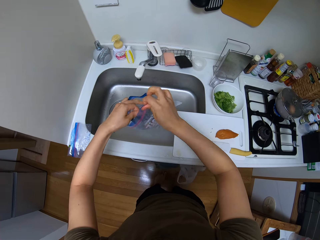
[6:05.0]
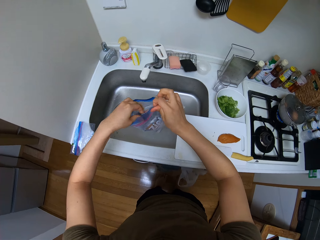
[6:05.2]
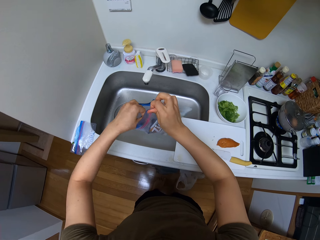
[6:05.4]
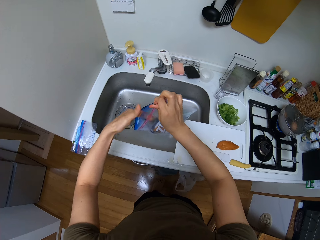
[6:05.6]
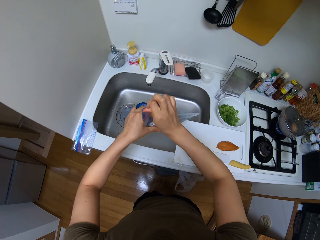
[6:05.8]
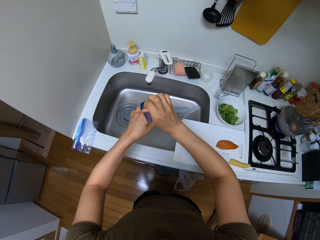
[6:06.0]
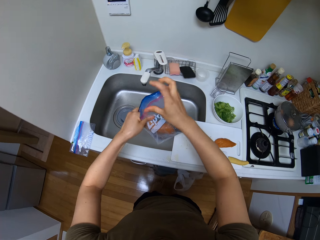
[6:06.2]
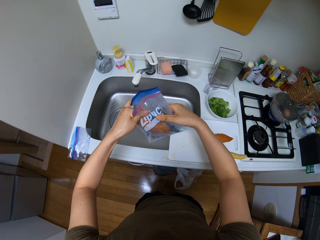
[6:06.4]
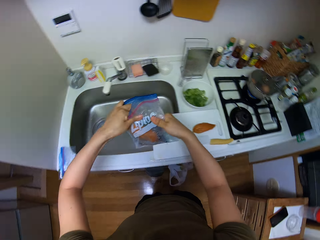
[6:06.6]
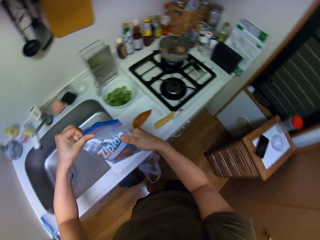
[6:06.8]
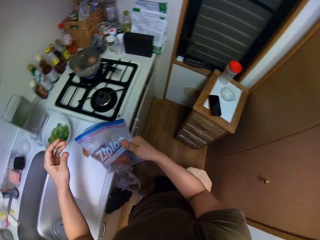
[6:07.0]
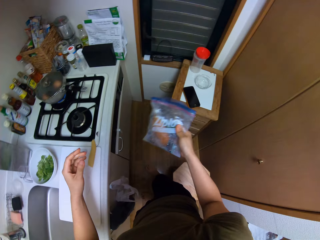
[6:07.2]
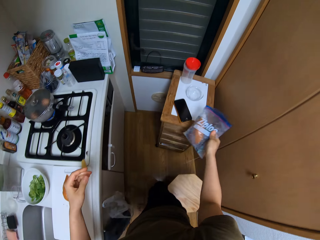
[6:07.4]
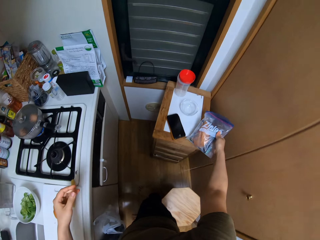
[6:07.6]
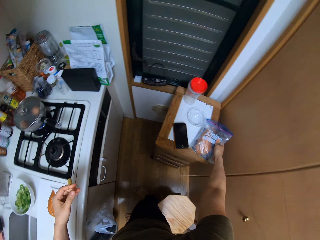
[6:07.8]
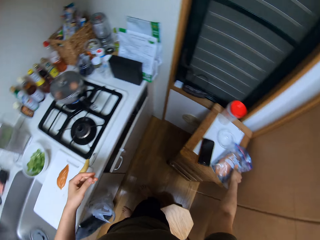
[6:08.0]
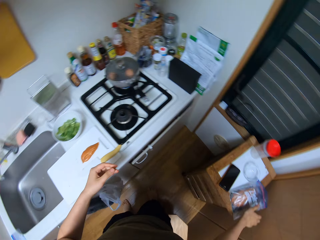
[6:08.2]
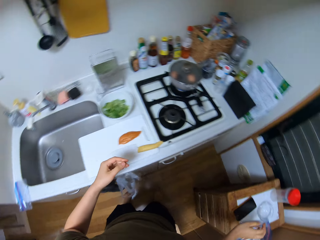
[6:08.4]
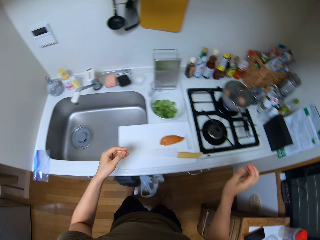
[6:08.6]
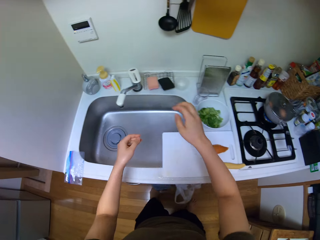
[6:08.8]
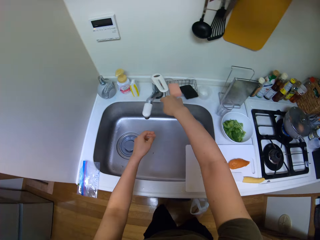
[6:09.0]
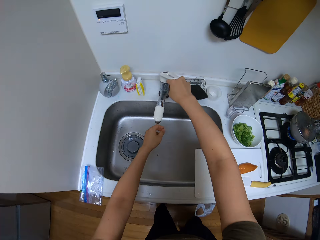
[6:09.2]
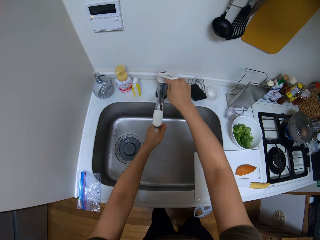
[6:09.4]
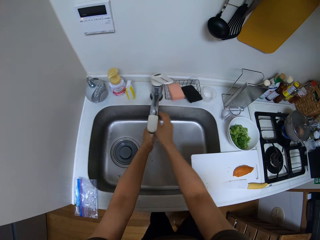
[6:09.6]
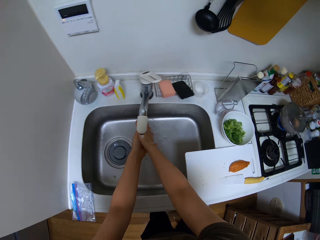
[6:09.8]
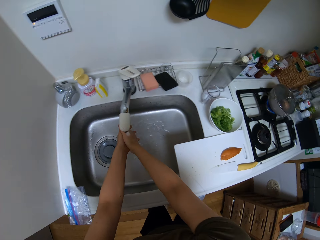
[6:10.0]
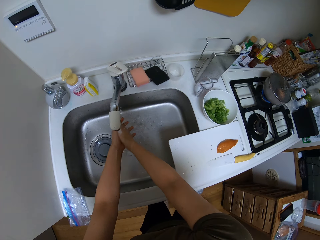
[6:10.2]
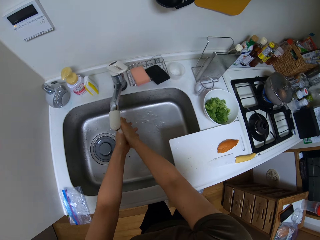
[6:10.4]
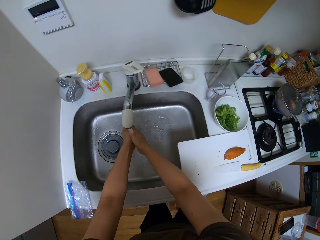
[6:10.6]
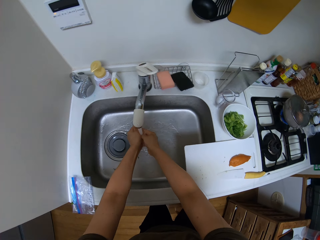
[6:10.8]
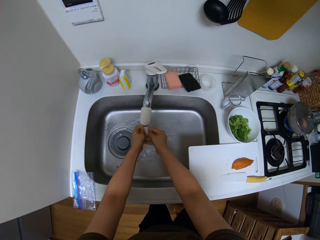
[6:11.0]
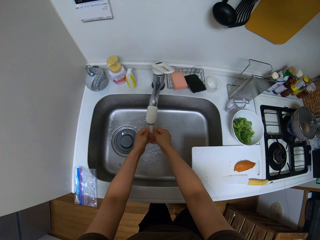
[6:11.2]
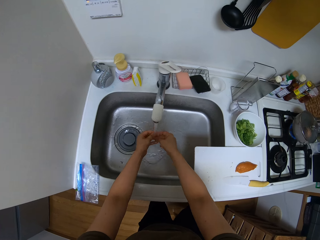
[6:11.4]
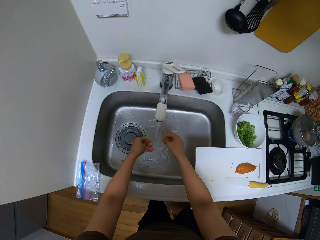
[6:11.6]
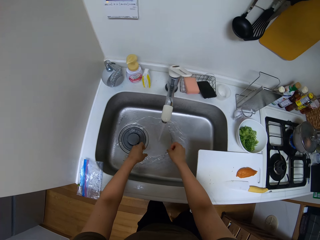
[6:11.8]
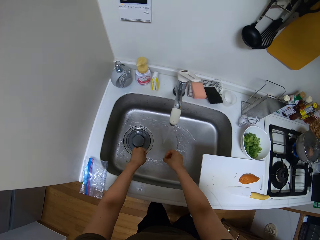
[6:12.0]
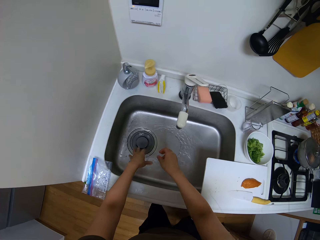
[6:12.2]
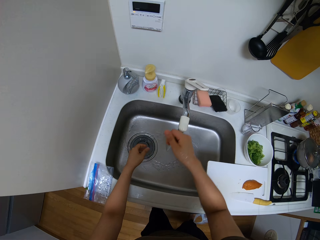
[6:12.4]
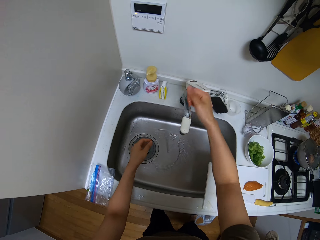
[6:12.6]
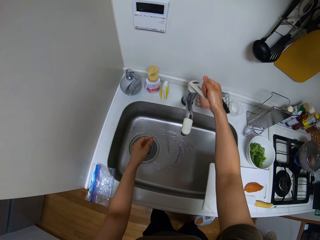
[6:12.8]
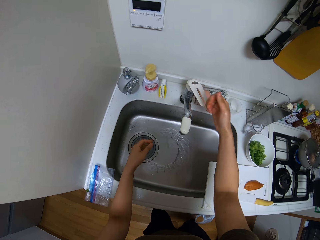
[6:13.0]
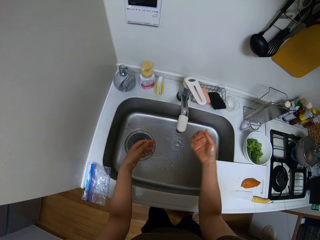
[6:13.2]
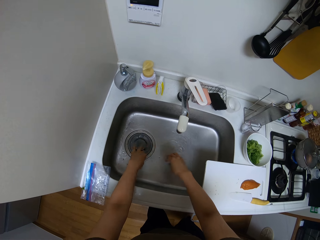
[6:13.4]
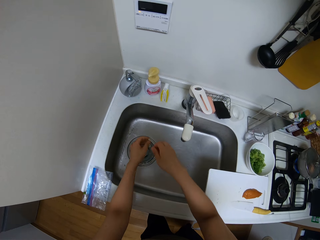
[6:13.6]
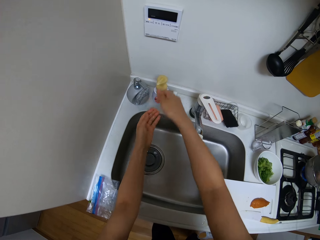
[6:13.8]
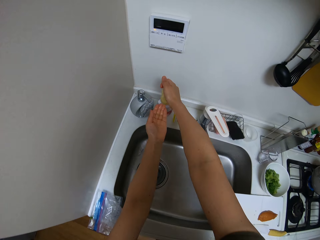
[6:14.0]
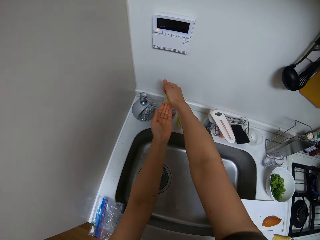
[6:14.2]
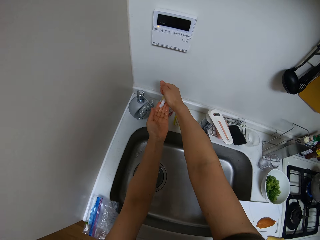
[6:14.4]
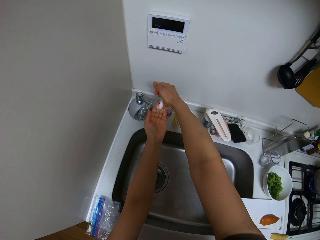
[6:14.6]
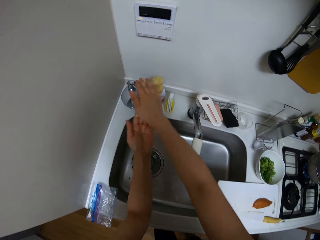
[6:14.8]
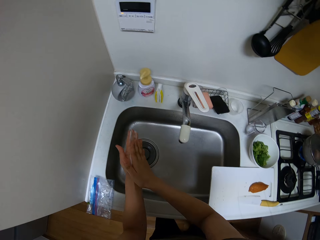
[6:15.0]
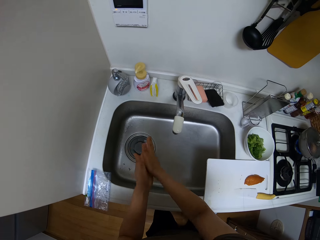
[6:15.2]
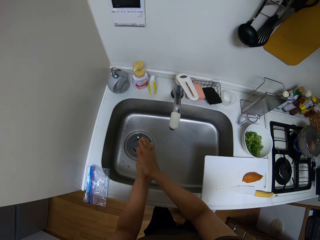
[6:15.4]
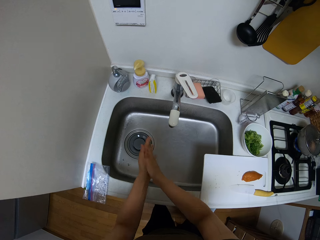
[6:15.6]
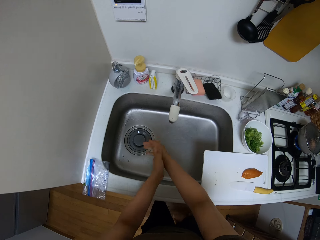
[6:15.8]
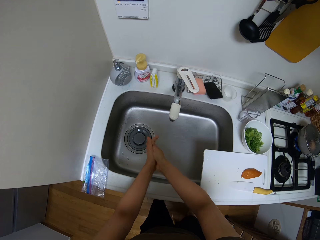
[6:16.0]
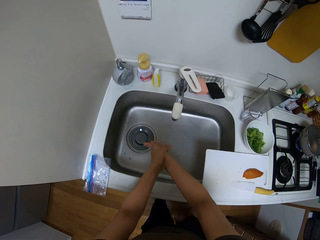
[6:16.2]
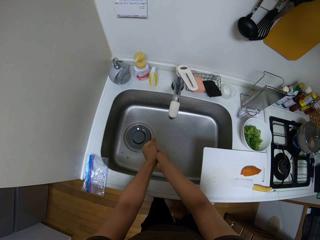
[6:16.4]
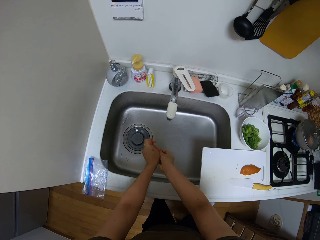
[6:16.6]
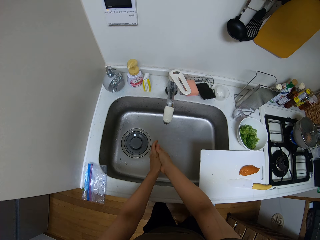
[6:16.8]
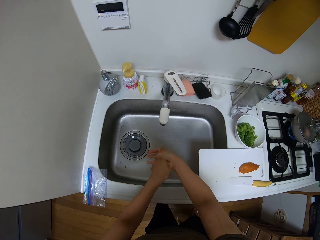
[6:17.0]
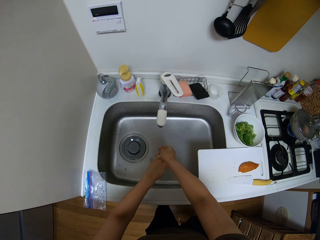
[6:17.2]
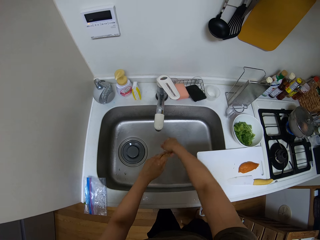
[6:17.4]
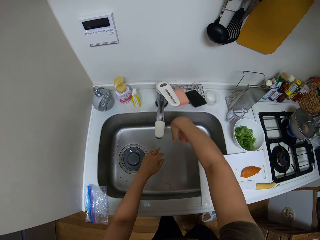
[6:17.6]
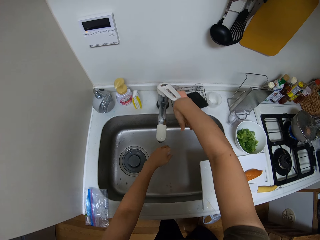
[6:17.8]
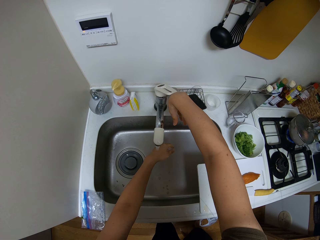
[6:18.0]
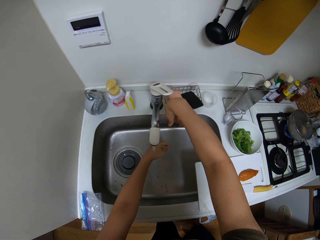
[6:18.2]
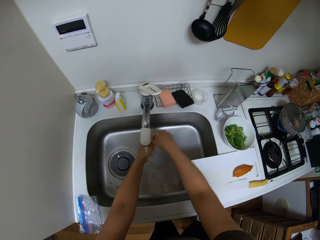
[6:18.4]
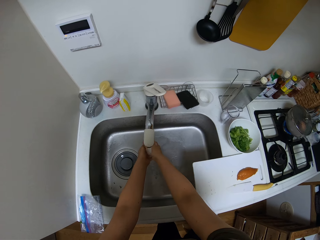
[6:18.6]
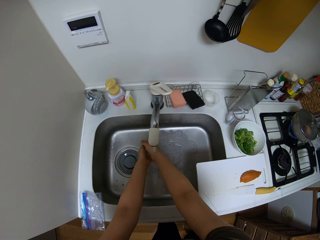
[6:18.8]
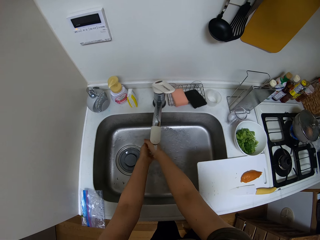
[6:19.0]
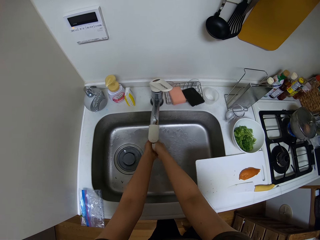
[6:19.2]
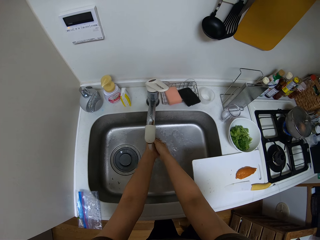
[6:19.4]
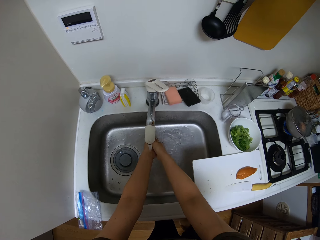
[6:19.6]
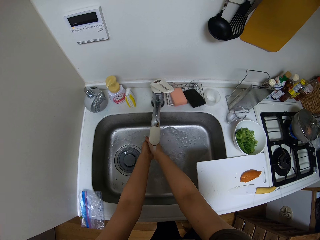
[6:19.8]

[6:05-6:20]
The camera wearer puts the zip lock bag on the cabinet. She opens the tap and washes her hands. She closes the tap. She puts a liquid soap on her hands. She washes her hands and rubs her hands. She opens the tap and rinses her hands.

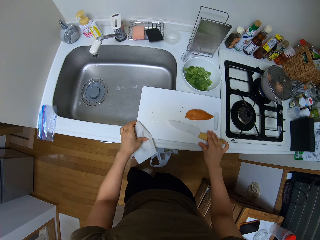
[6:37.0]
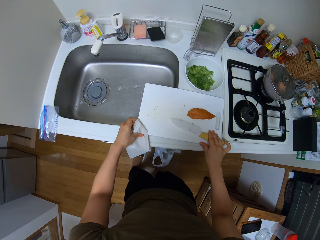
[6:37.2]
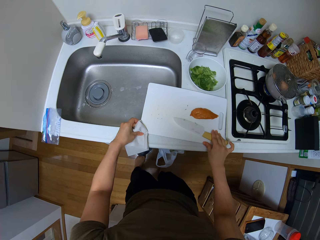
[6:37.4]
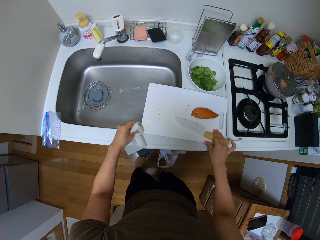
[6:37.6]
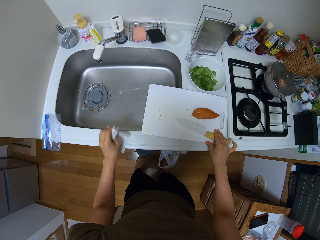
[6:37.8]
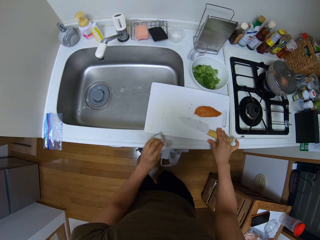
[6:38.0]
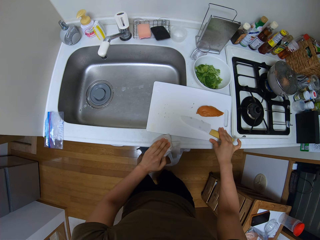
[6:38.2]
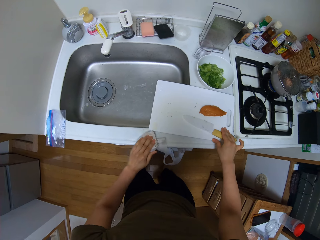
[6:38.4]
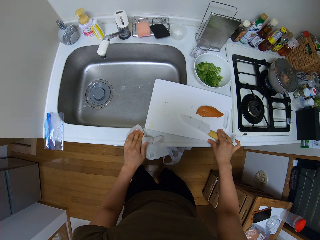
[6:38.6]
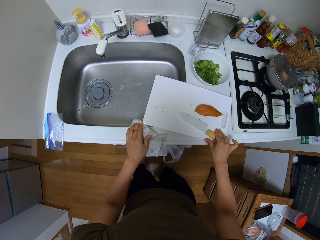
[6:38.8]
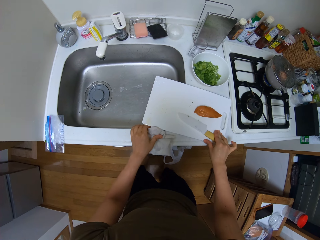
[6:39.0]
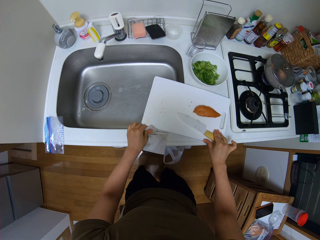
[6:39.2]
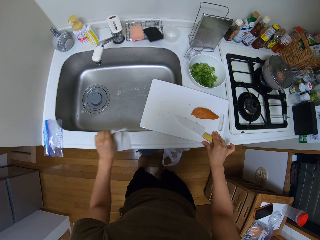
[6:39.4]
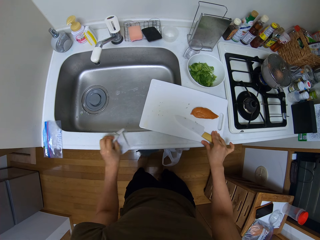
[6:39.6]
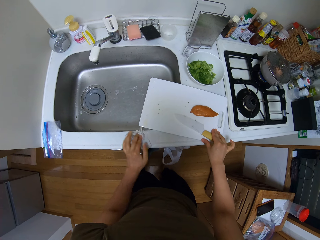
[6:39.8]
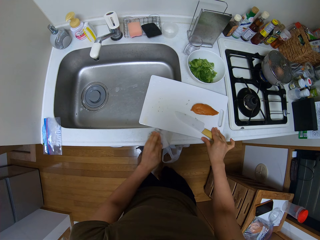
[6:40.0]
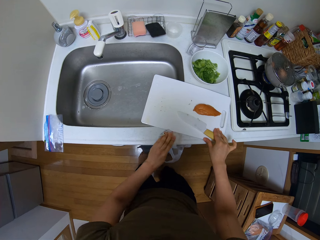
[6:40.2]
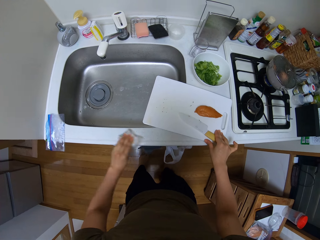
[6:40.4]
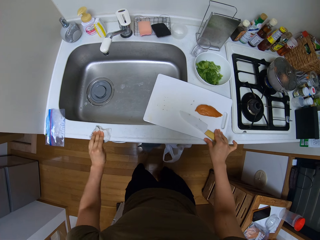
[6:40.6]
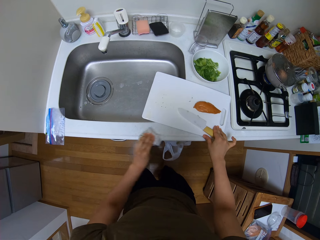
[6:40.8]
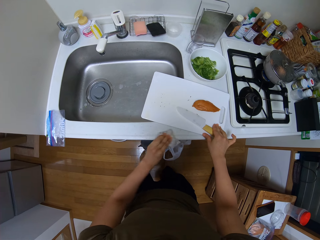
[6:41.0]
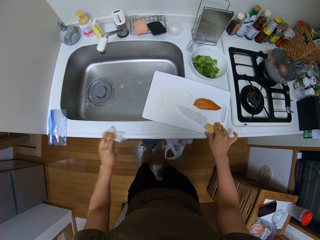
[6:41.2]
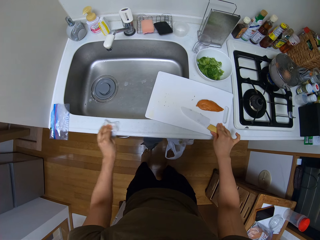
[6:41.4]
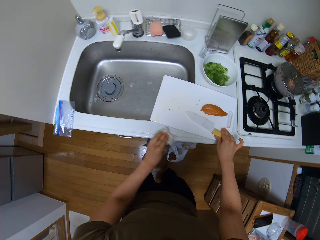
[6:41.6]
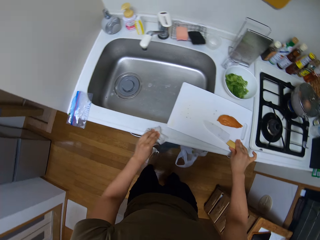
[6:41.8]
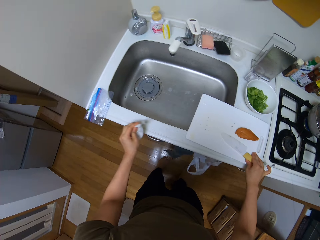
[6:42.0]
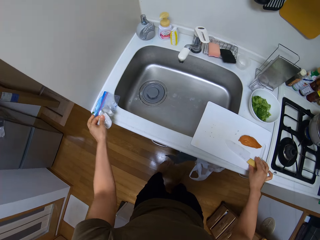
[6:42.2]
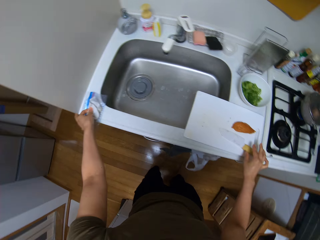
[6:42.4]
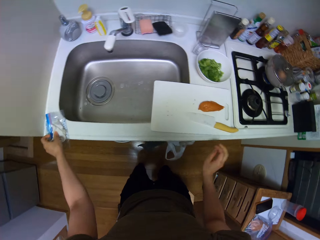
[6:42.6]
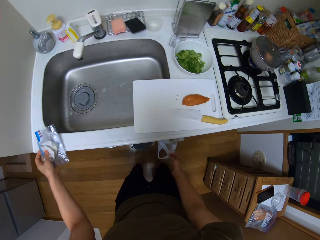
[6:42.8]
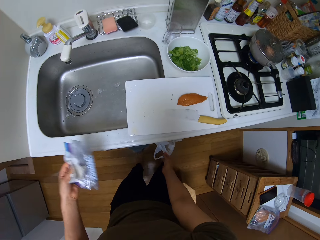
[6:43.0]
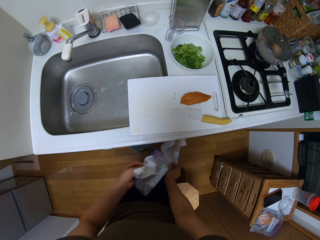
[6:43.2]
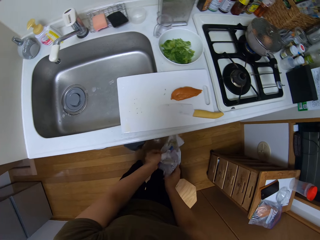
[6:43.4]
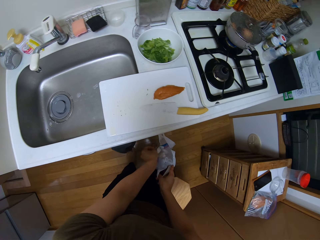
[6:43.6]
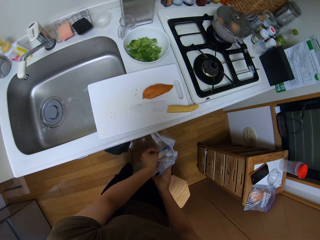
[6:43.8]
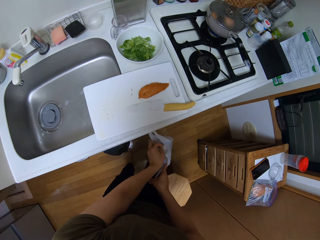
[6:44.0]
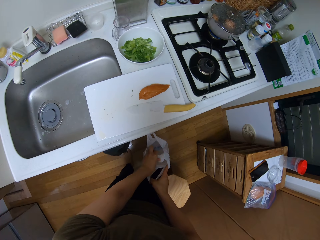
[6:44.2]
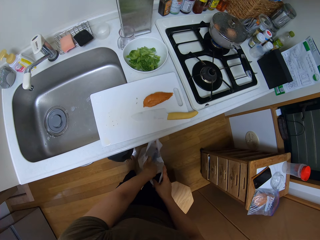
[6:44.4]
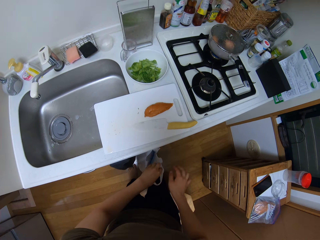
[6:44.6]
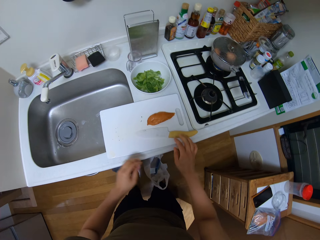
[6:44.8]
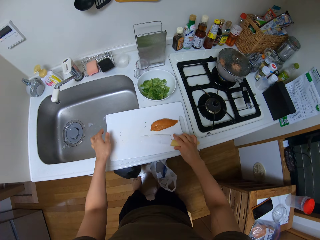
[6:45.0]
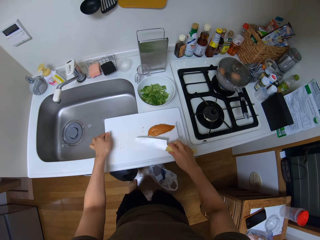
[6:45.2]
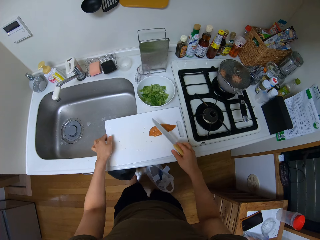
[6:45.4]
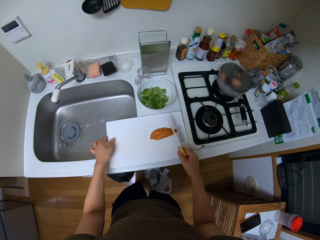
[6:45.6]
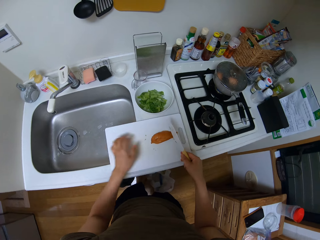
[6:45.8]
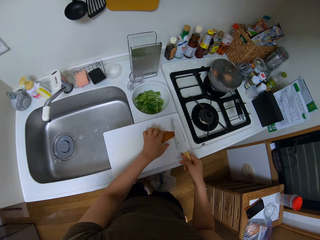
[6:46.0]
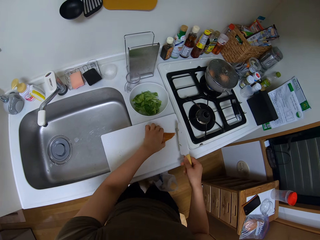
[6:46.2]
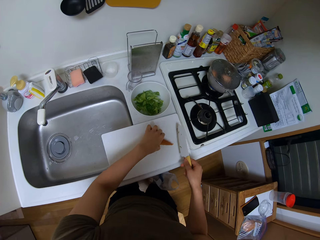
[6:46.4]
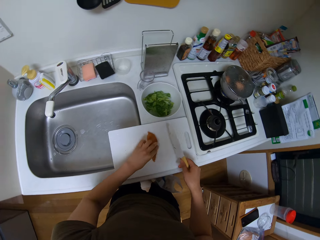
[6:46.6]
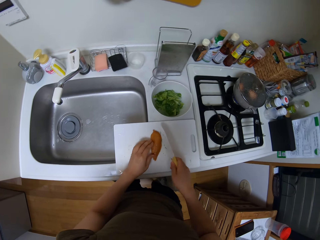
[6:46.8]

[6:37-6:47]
The camera wearer tilts the chopping board slightly and wipes the countertop. They pick the zip lock bag. They put the paper and the zip lock bag in a paper bag. They pick a knife. They move the sausages on the chopping board.
